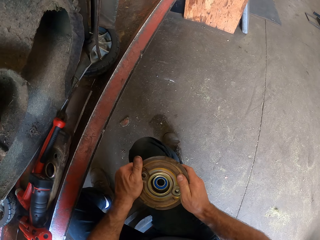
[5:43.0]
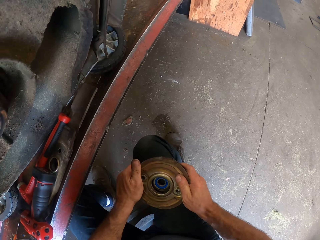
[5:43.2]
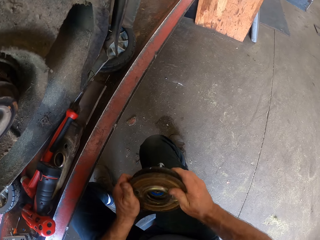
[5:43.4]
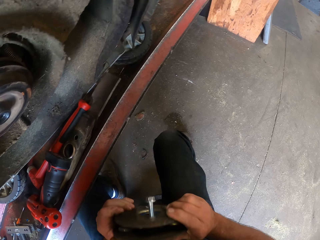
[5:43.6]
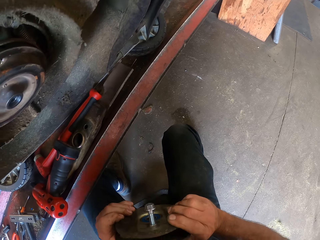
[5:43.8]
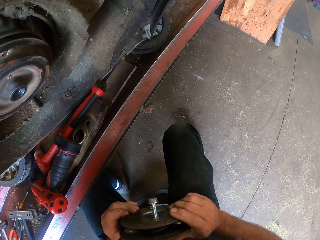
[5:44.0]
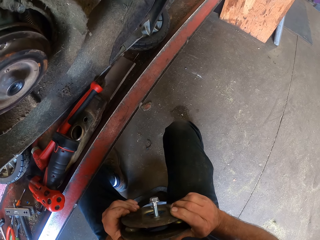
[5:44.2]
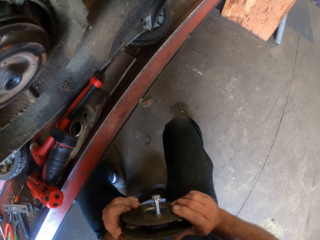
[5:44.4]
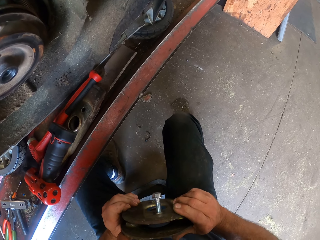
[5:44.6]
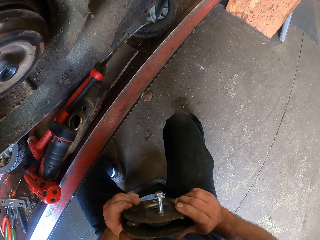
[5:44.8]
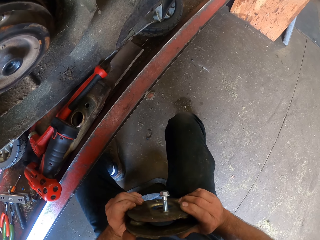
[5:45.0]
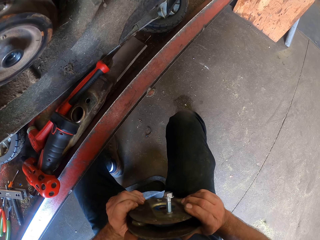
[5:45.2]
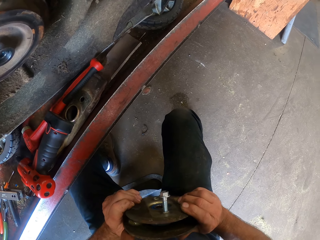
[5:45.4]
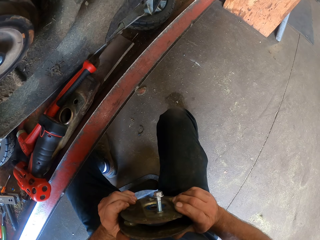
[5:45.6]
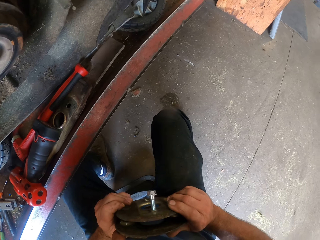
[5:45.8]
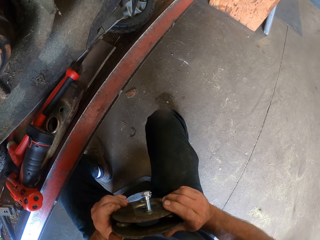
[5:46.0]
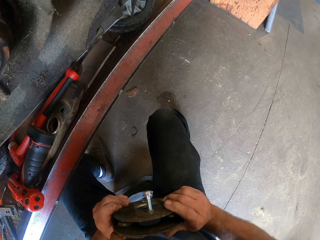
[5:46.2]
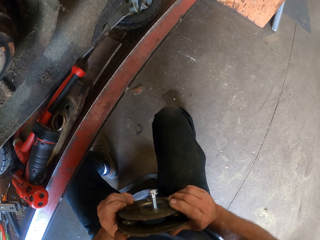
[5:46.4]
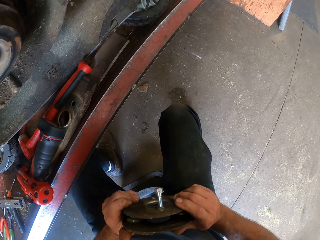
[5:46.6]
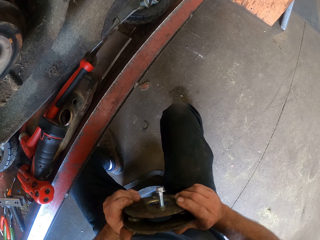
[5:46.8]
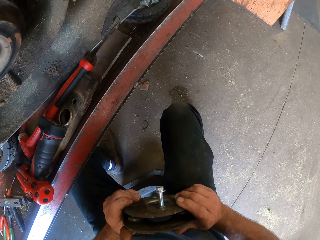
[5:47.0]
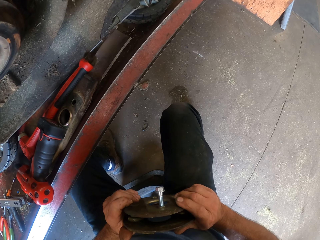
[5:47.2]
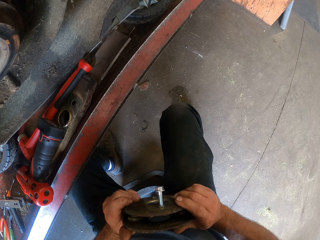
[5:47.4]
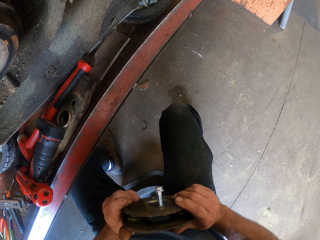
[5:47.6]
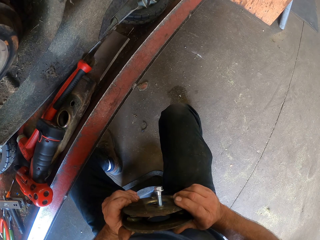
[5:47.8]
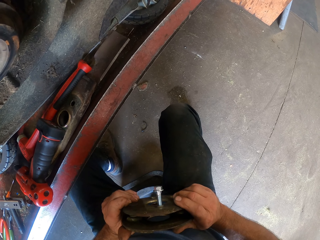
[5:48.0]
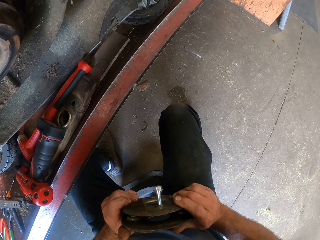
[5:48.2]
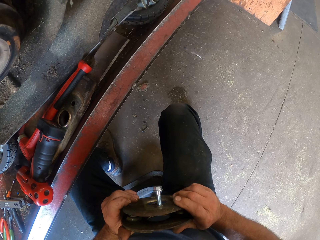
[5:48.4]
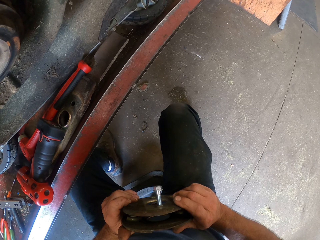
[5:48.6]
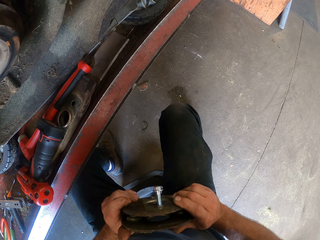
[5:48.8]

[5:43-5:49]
The camera wearer inspects the mechanical parts in his hands. He holds the wheel rim plates.

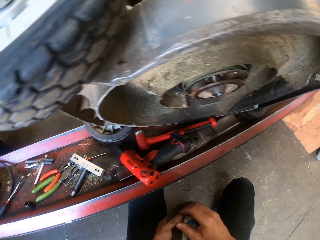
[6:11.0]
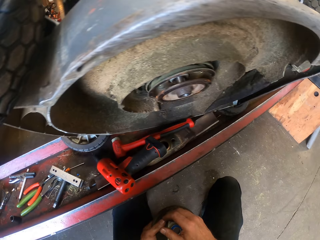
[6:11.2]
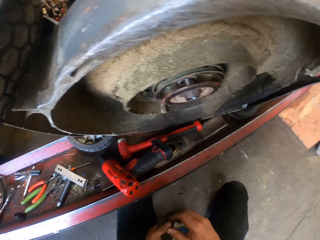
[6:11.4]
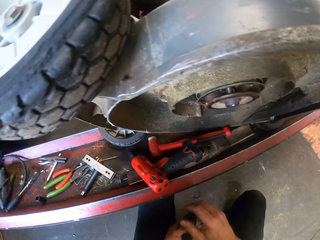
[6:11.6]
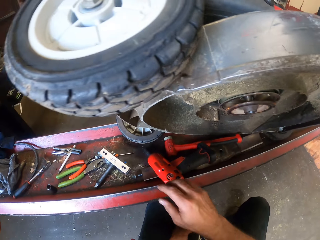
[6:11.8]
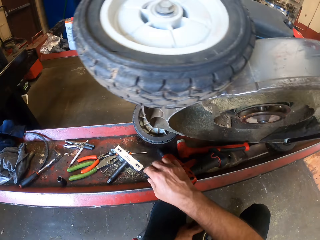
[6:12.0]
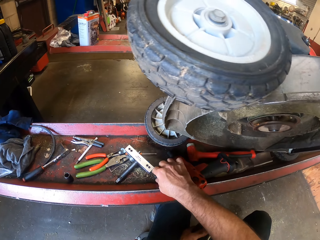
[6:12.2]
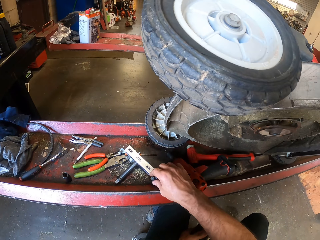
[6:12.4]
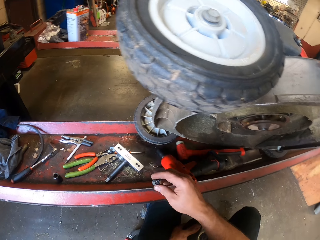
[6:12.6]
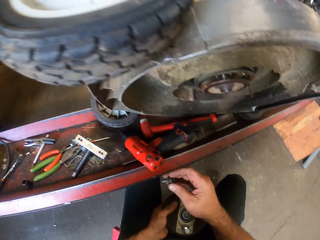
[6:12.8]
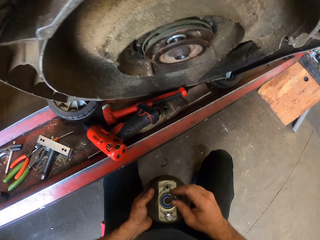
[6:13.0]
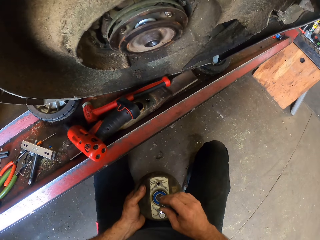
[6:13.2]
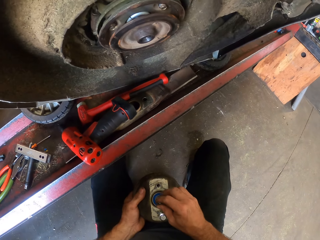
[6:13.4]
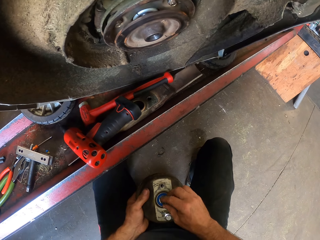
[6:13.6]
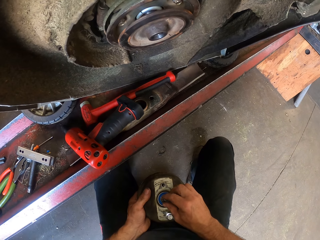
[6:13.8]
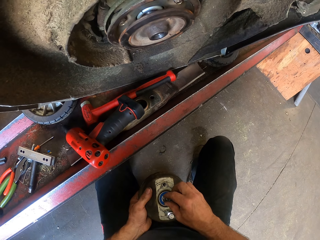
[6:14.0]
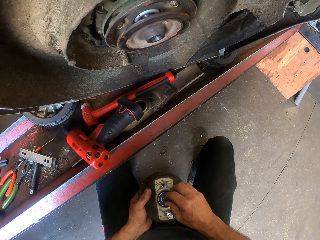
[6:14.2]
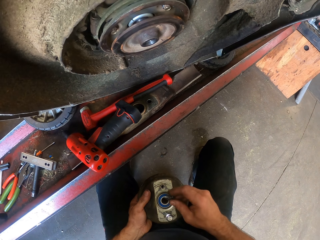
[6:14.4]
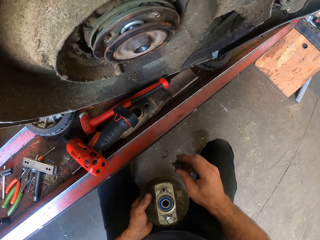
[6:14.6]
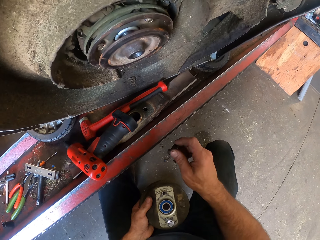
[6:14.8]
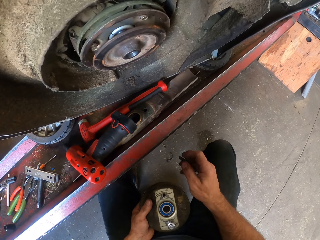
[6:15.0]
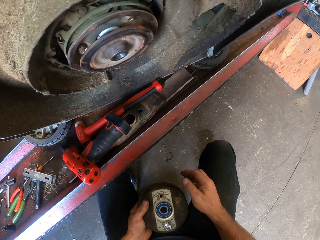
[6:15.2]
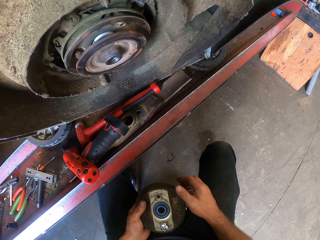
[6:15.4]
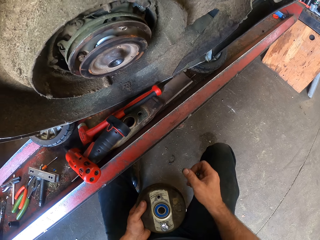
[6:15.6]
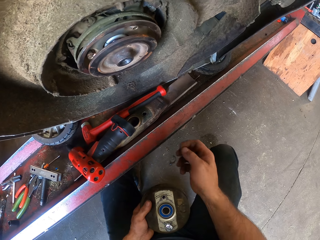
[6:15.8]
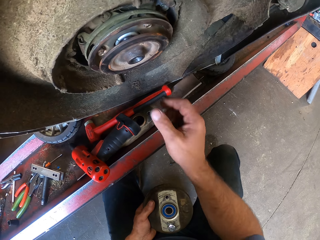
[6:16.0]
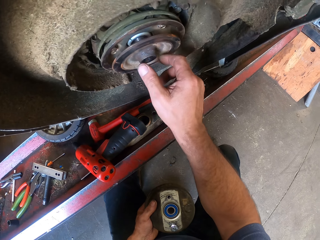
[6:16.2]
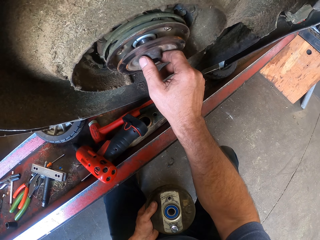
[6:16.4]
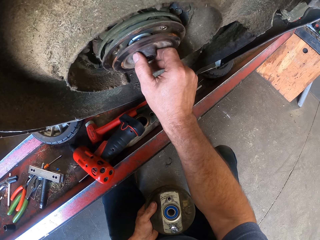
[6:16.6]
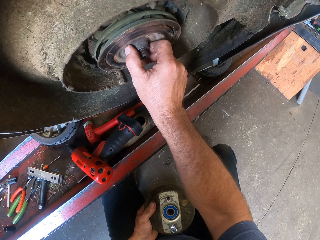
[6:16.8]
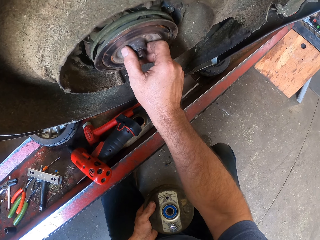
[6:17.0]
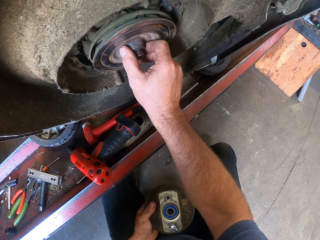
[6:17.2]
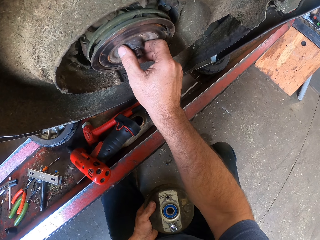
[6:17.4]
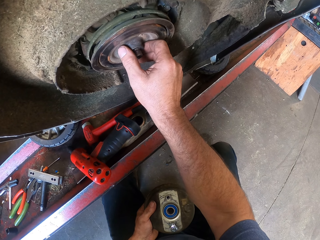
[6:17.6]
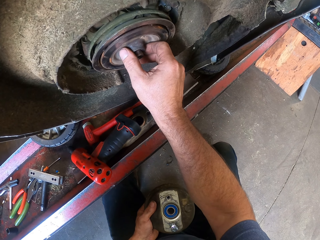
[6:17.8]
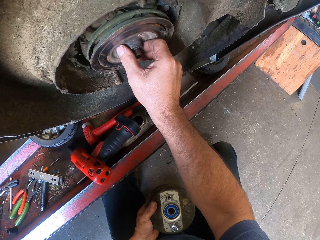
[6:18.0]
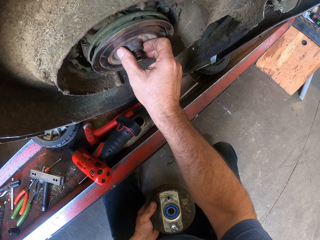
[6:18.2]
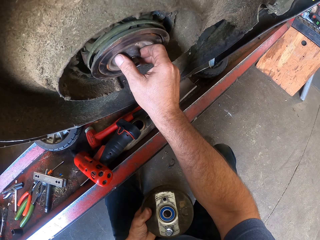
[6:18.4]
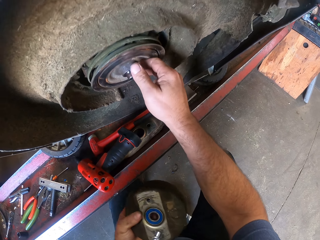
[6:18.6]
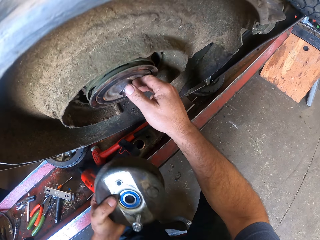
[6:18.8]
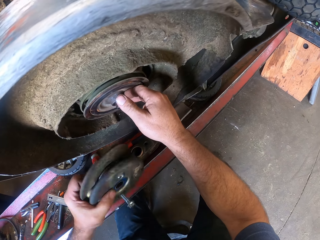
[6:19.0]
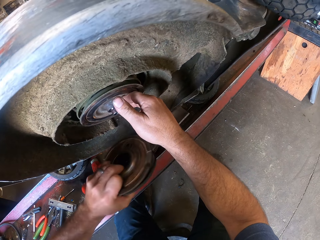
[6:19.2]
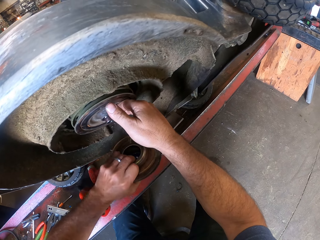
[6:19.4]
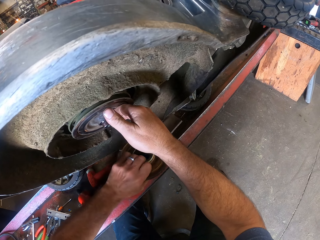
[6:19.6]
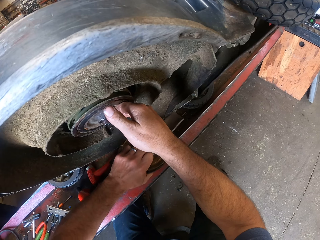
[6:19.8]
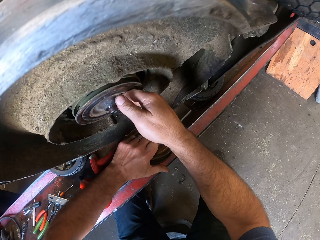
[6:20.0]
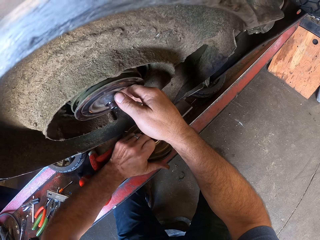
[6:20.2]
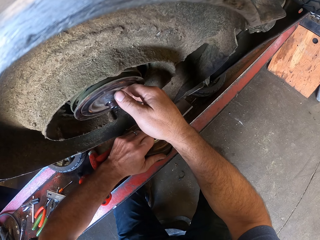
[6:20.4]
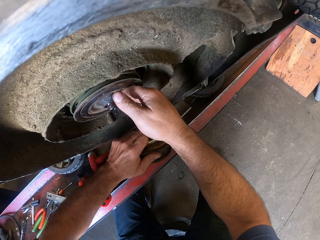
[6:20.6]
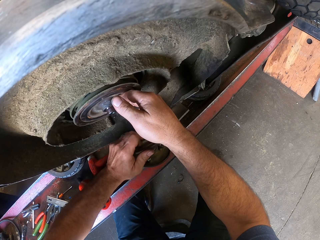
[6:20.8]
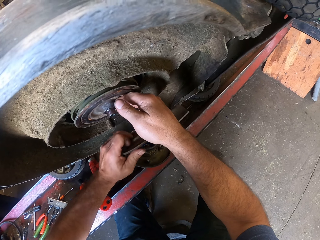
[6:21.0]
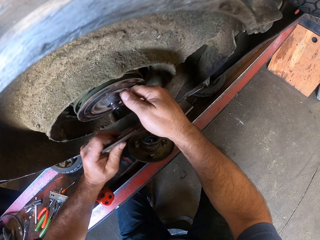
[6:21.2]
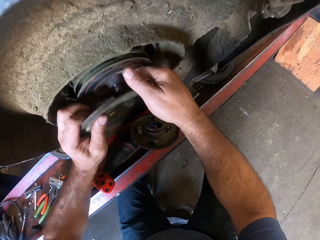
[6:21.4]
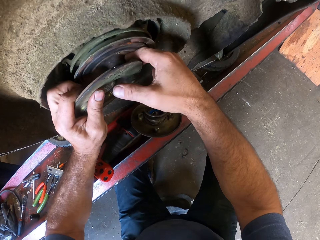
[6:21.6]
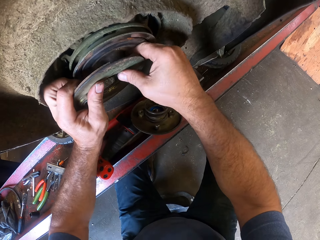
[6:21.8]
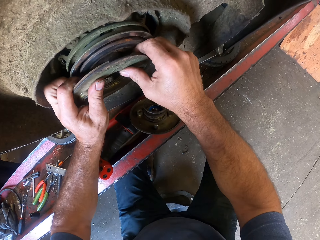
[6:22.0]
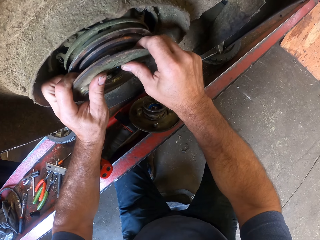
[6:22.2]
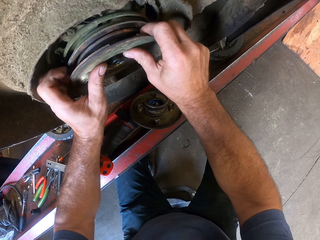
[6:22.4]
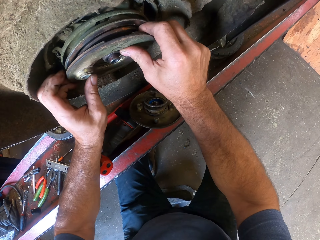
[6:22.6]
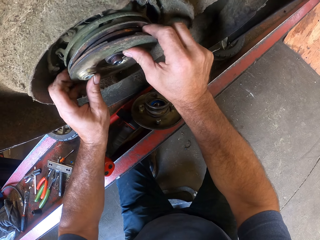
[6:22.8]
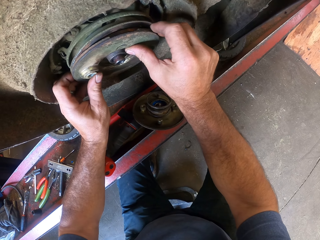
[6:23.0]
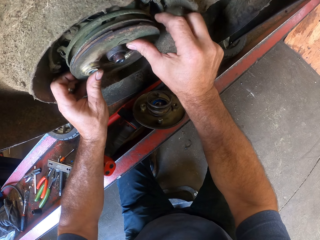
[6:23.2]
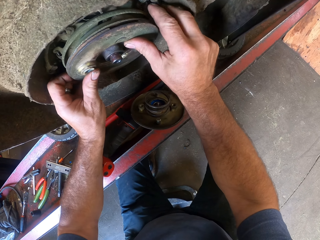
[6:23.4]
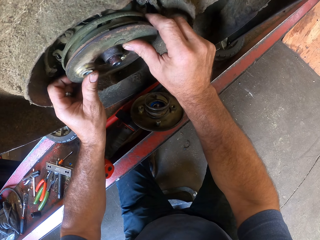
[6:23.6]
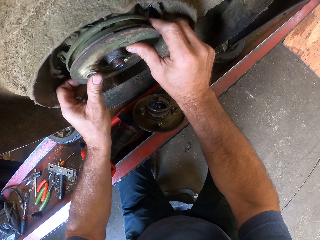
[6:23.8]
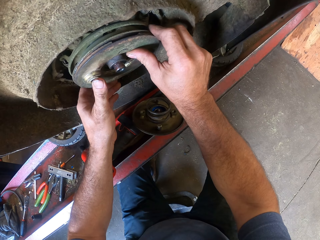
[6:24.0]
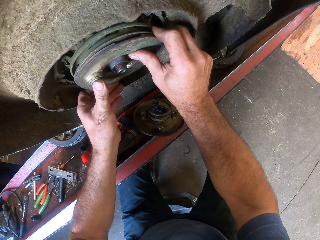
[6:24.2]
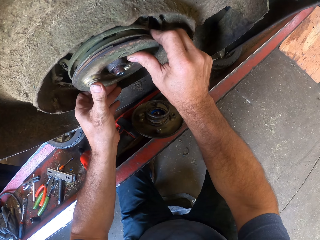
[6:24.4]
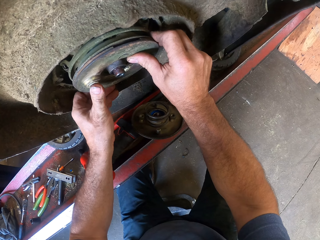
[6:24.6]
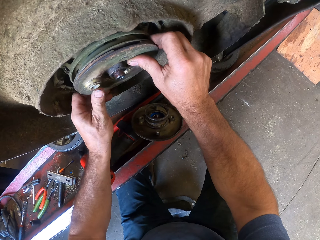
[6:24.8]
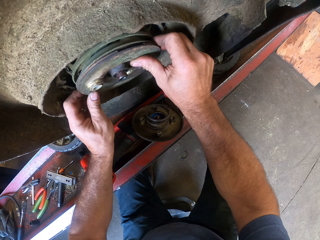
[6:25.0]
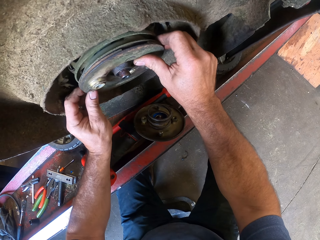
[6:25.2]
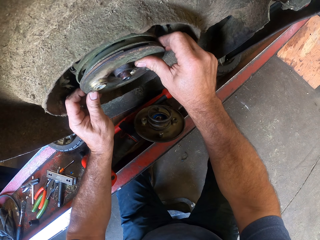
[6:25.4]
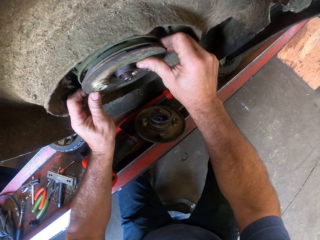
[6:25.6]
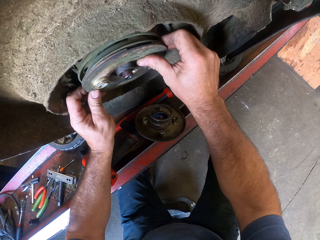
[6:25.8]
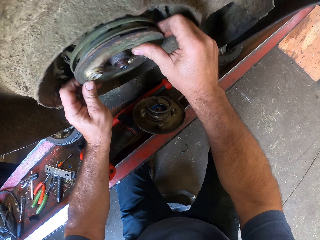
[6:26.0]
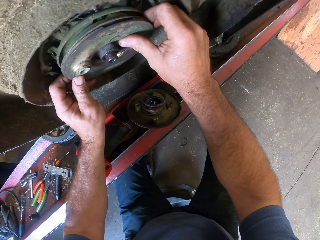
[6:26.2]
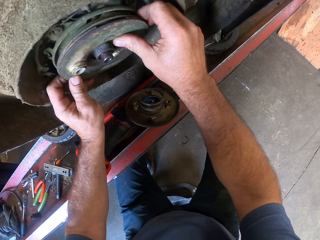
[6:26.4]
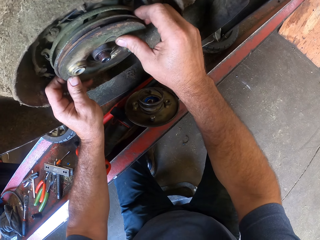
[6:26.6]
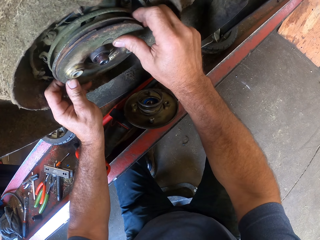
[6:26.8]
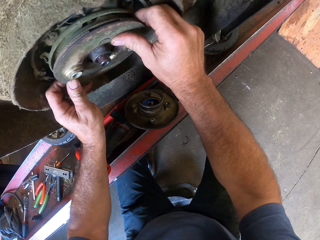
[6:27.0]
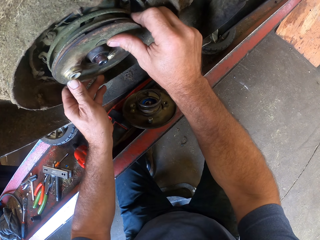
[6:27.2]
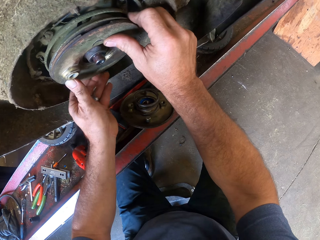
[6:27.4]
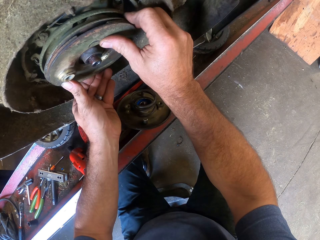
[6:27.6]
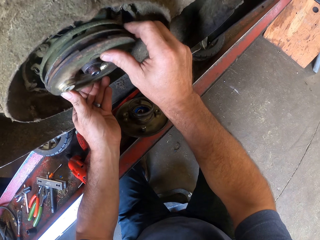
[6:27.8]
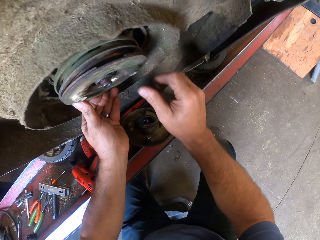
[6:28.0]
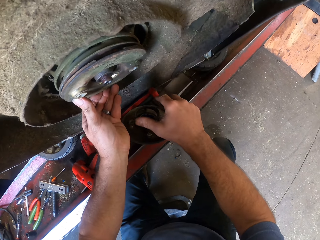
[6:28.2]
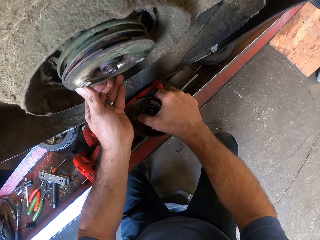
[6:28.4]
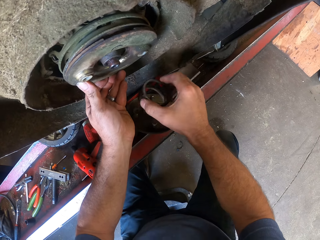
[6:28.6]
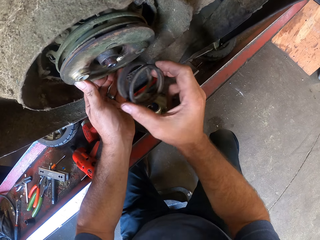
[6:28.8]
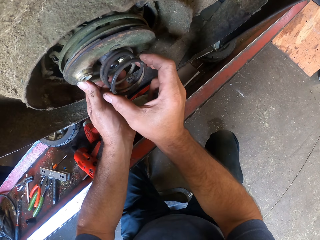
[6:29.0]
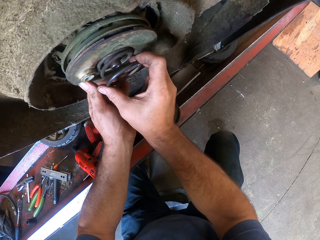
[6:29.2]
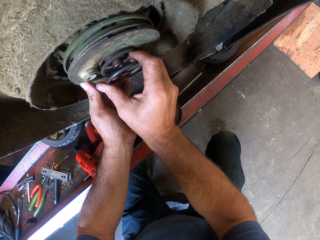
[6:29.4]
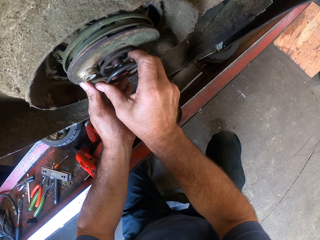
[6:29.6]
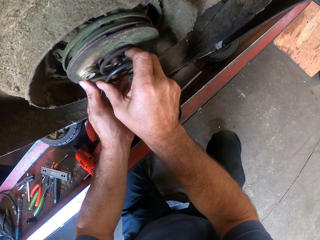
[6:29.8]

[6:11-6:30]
The camera wearer picks up a bolt on an electric jack with his right hand. He puts the bolt in the mechanical parts with his right hand. He adjusts the rotor with his right hand. He pushes the wheel rim plate on the wheel. He puts the mechanical parts on the electric jack with his left hand. He assembles the rotor of the lawn mower with his hands. He joins the wheel rim on the lawn tractor wheel.
